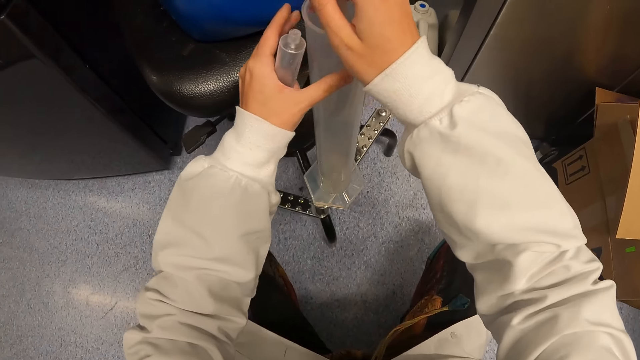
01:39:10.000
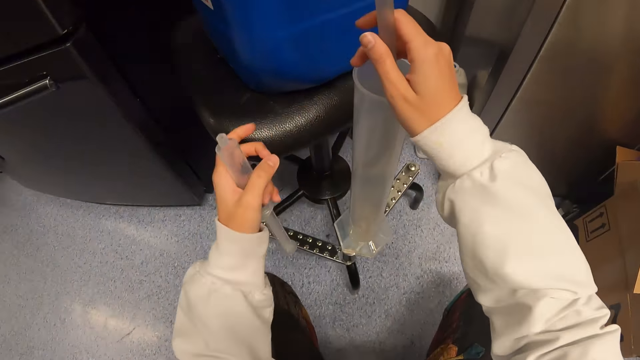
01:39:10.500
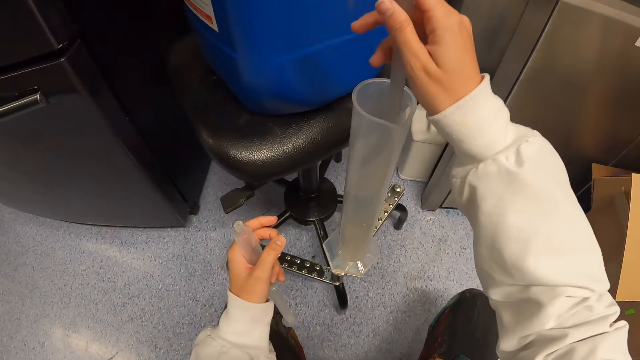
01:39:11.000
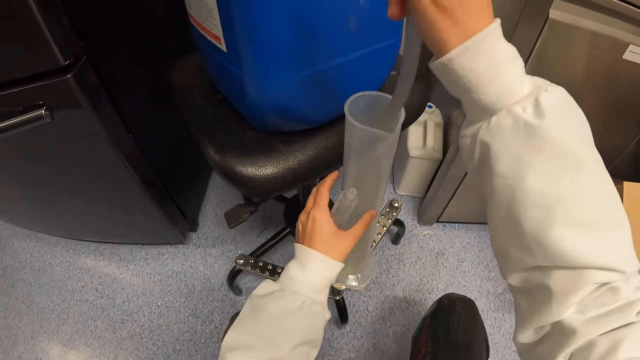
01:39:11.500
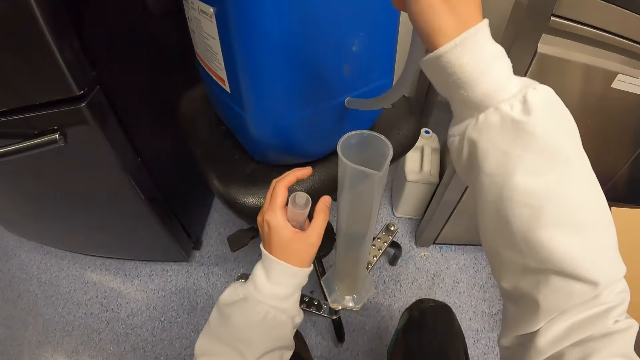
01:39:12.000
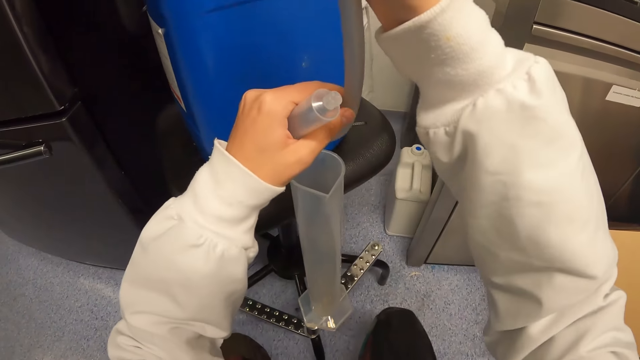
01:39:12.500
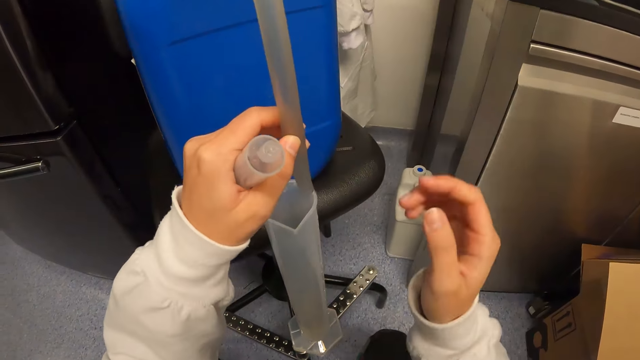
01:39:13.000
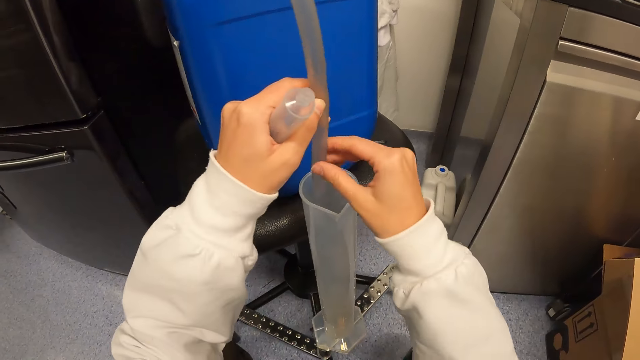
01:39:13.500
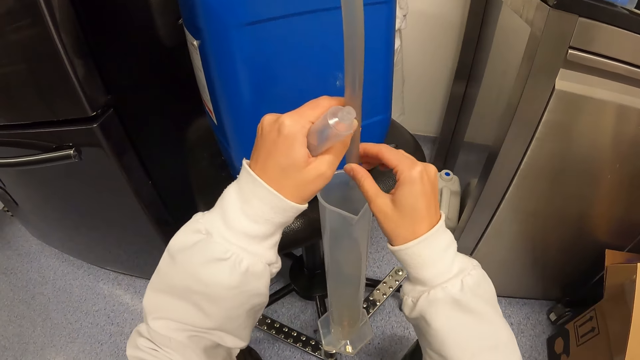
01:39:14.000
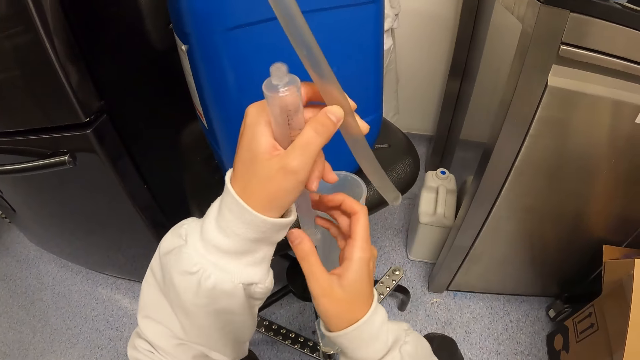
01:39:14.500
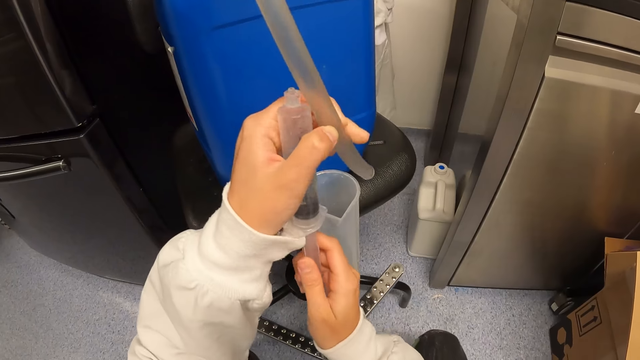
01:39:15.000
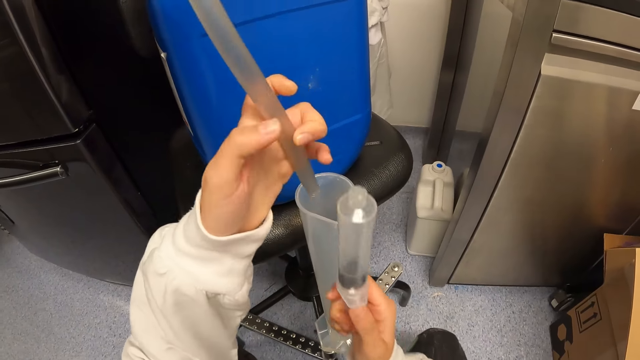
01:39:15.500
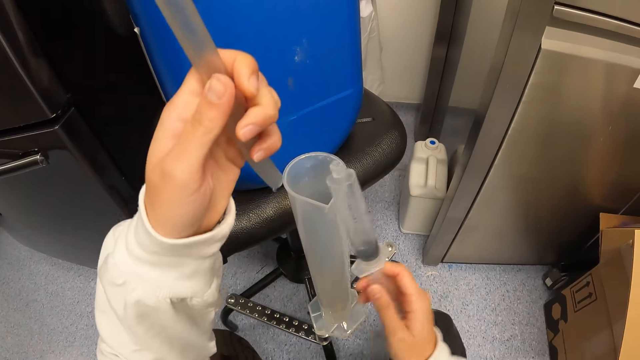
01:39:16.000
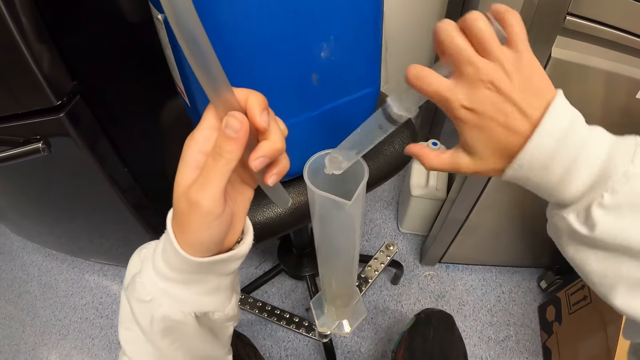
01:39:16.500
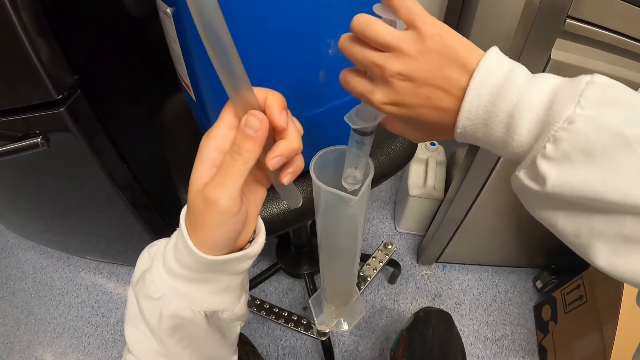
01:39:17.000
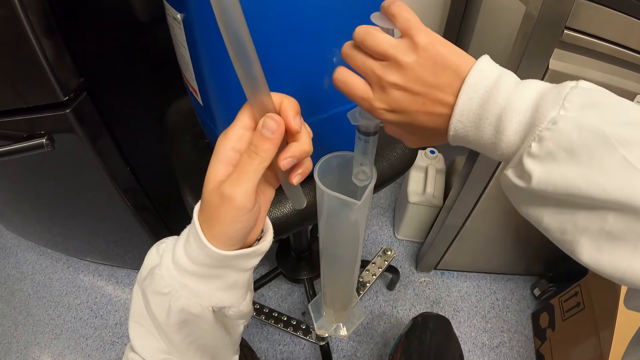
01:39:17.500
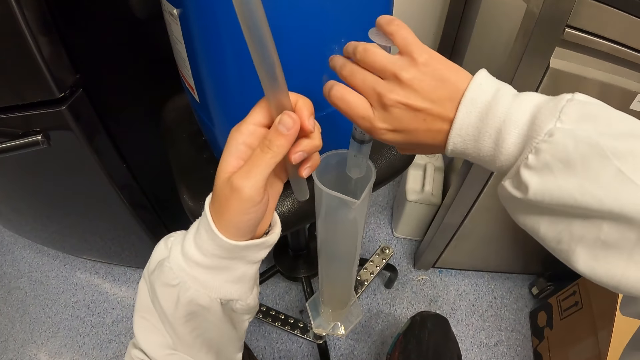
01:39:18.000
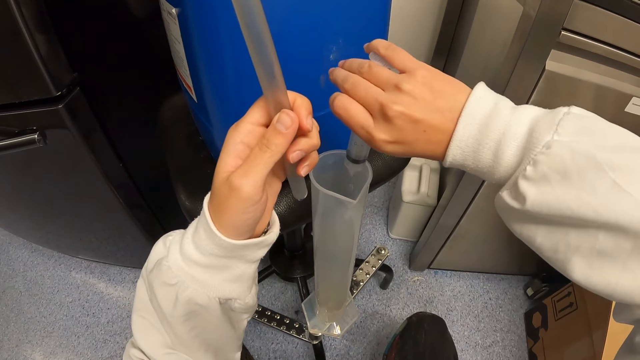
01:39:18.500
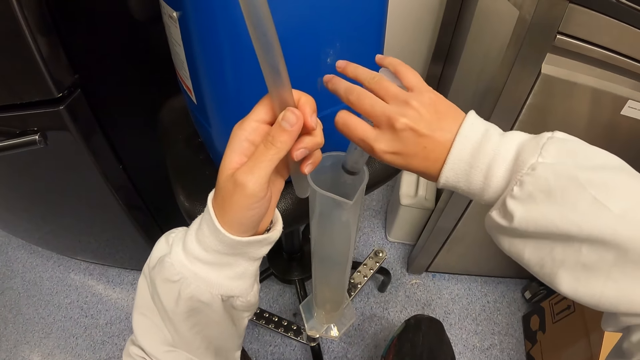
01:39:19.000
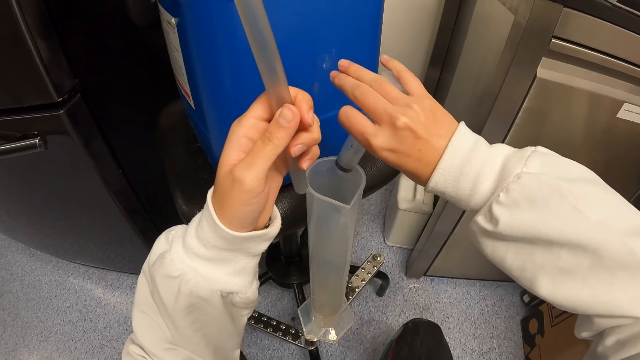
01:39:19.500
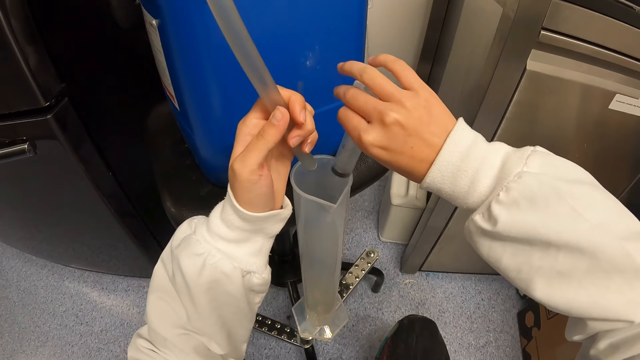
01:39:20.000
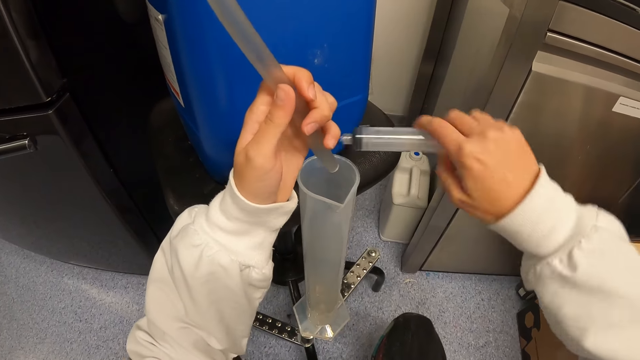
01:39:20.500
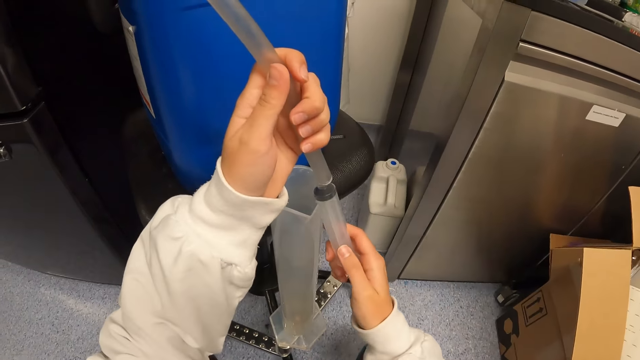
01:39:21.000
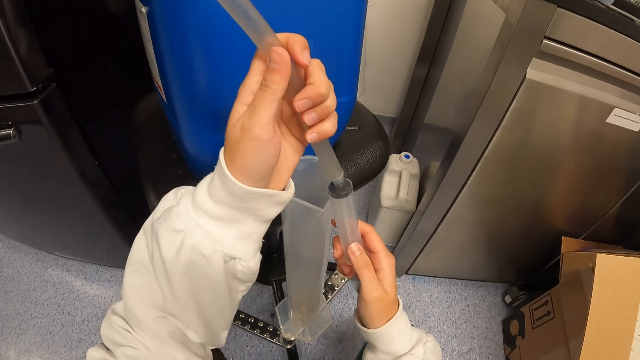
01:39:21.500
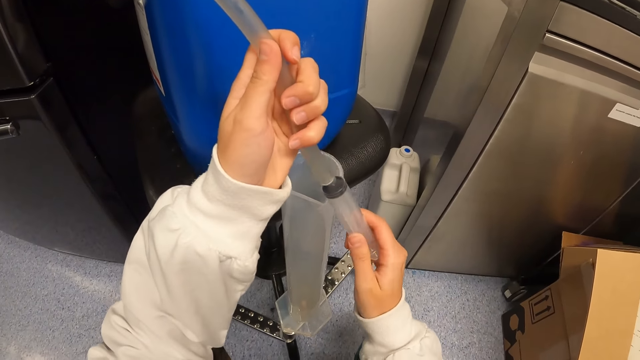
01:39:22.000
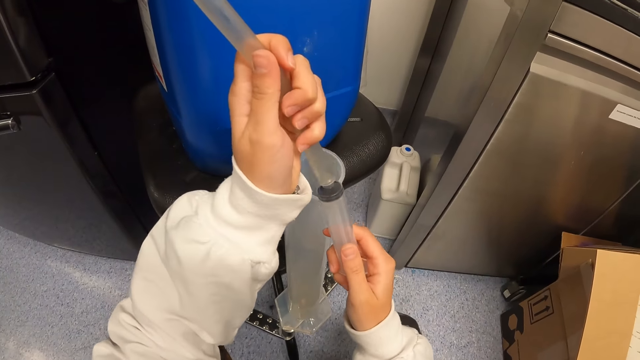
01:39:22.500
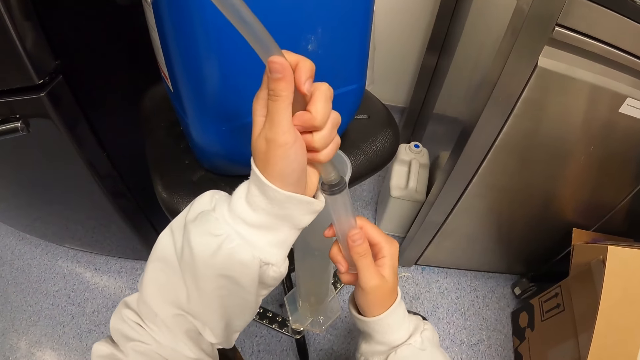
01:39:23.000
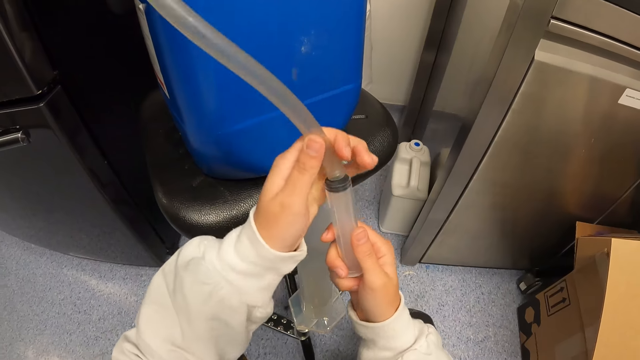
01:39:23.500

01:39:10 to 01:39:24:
The camera wearer drops the apparatus on metal. They put a cylinder on a chair. They pull a tube out of the apparatus. They hold a pipe. They hold the syringe with the right hand. They put the water in the container with the syringe. They fix the syringe in the pipe.

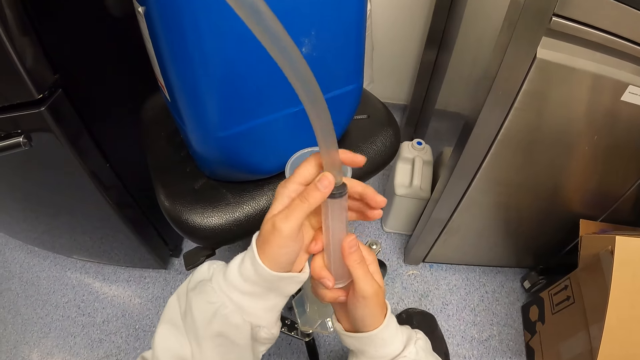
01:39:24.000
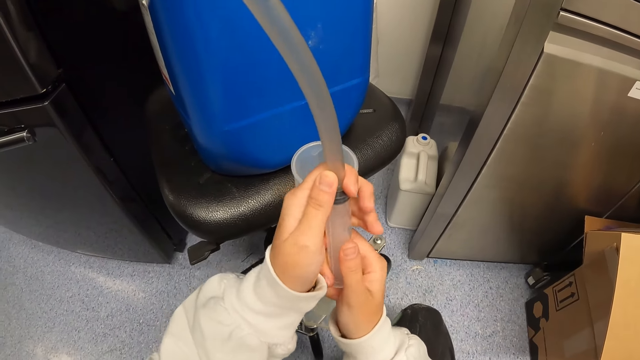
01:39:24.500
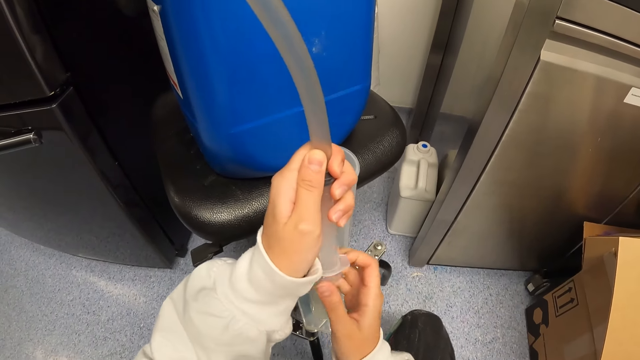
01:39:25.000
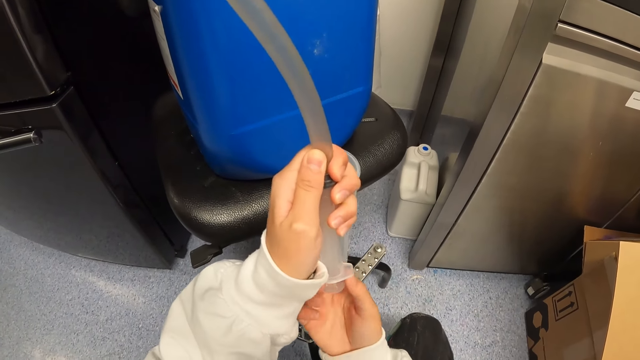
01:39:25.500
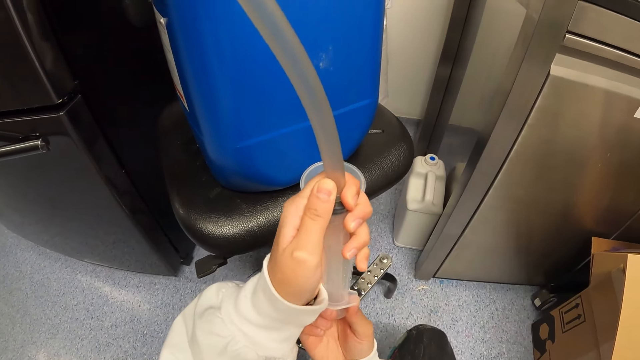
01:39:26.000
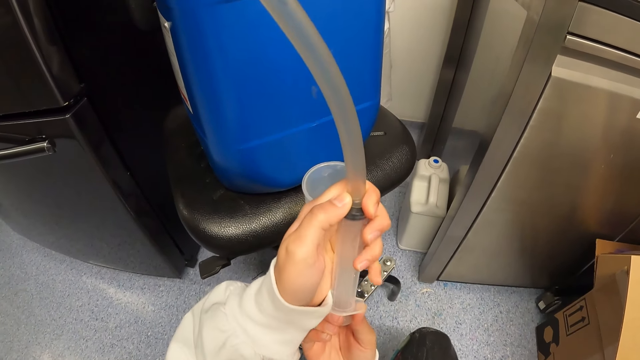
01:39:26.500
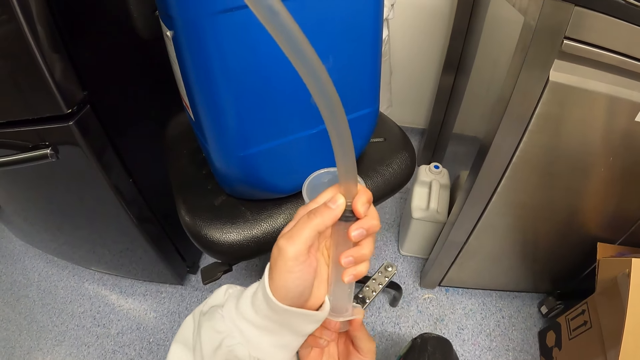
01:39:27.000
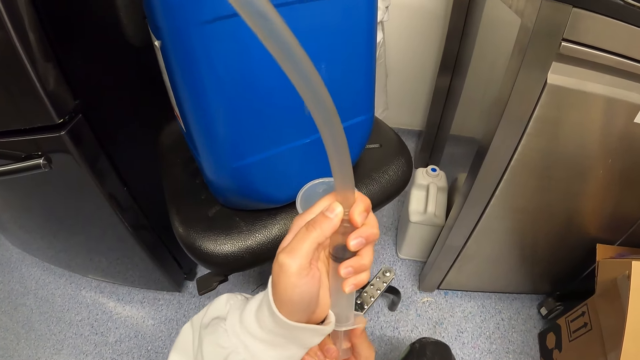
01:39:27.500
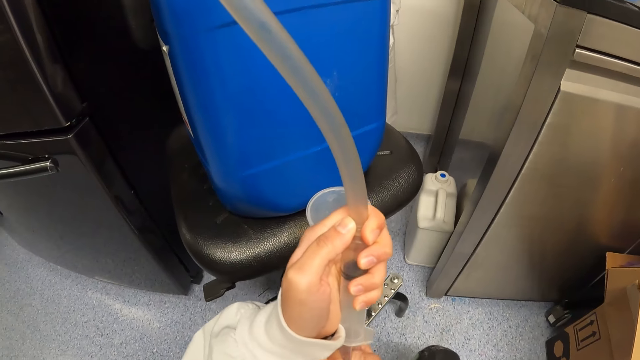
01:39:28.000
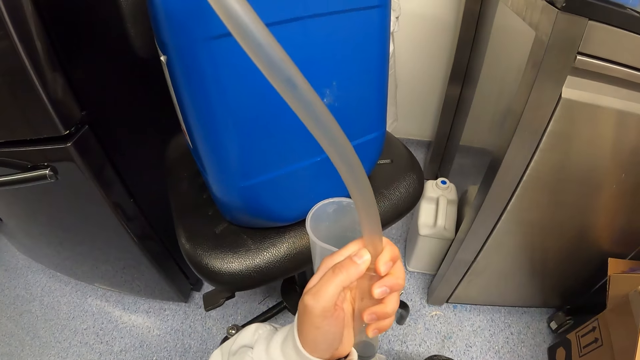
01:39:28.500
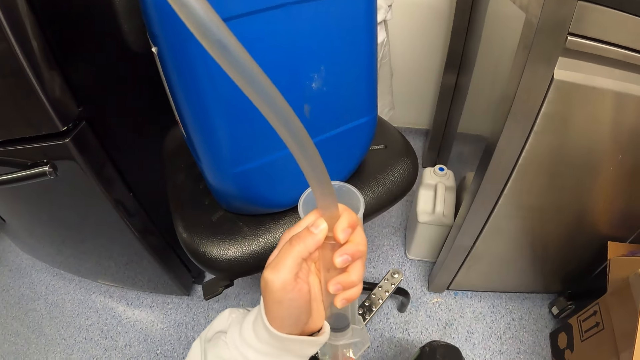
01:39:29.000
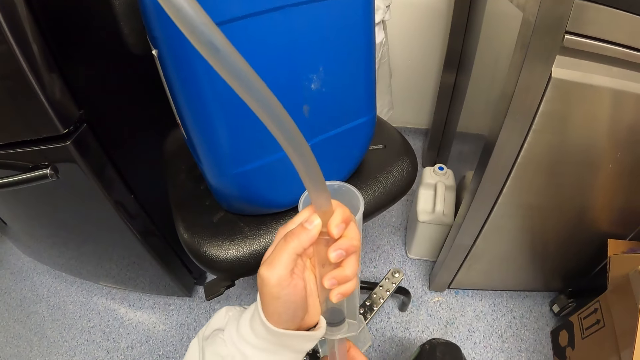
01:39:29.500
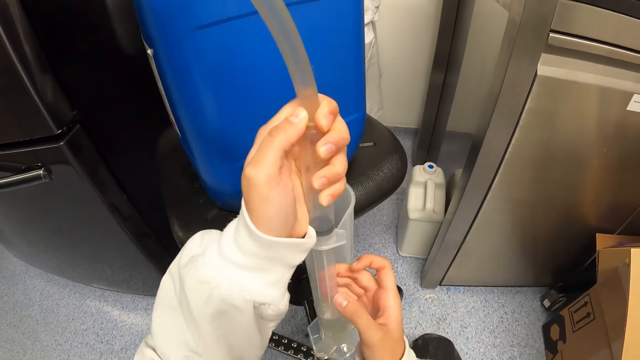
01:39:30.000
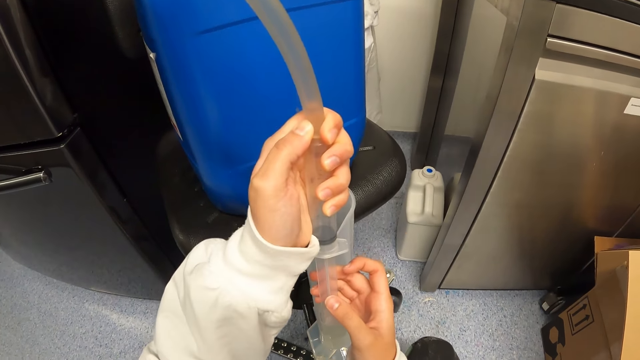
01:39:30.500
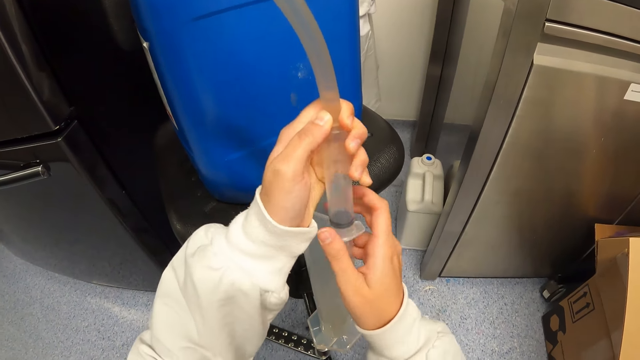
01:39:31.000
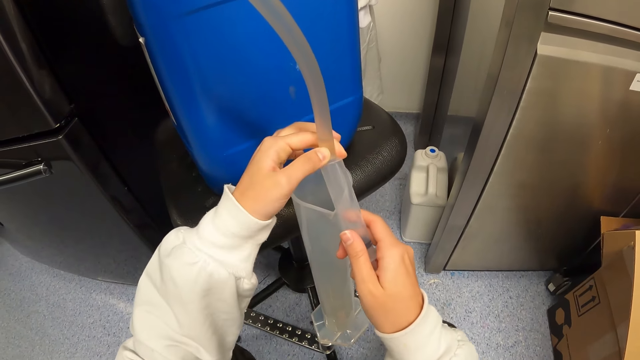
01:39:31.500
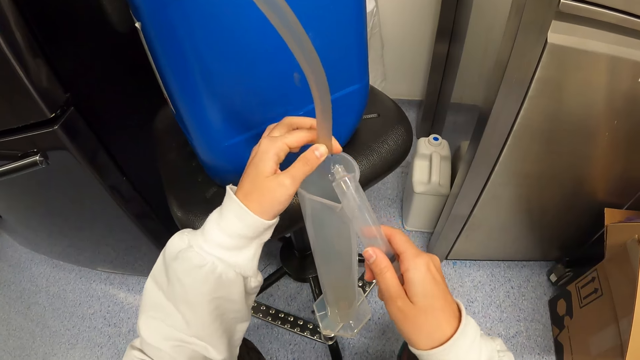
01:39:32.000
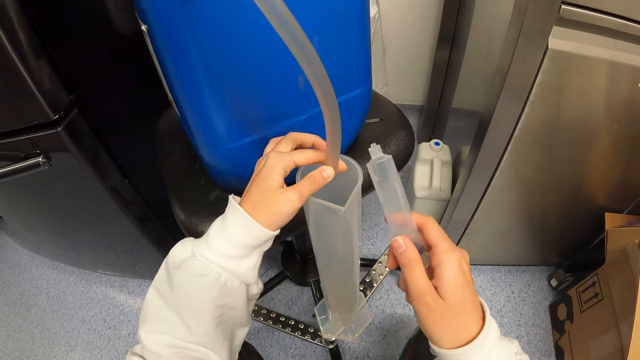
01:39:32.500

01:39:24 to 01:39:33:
The camera wearer pulls the syringe. They pump the pipe. They hold the syringe. They remove the syringe from the pipe.
